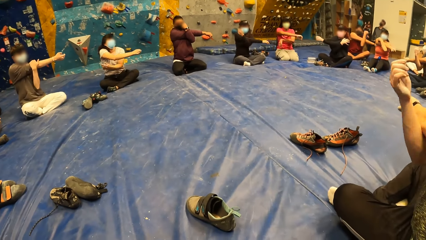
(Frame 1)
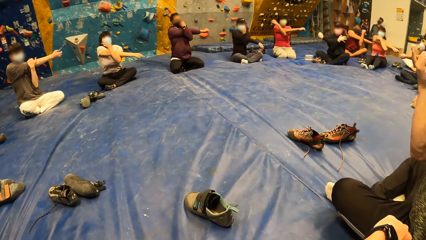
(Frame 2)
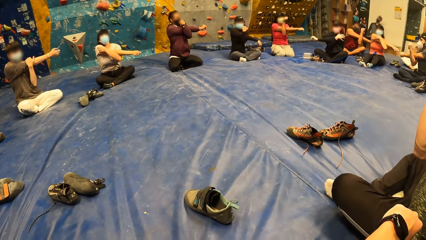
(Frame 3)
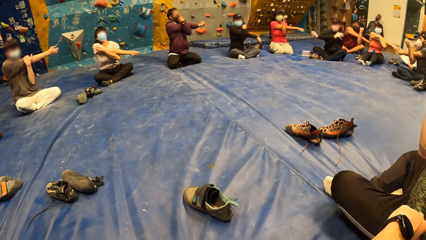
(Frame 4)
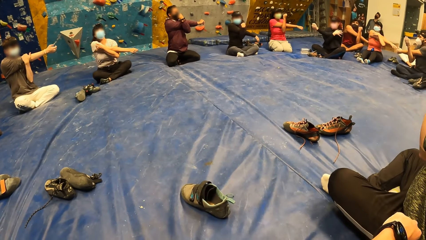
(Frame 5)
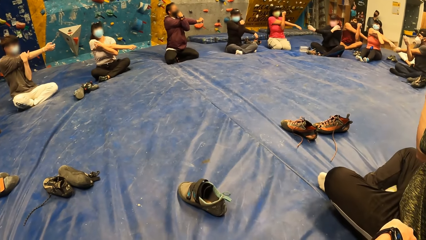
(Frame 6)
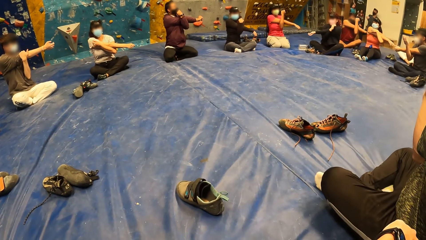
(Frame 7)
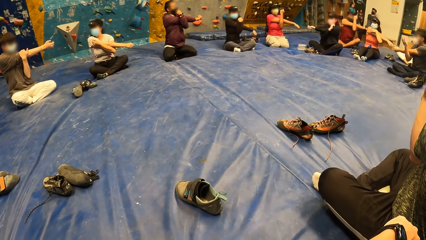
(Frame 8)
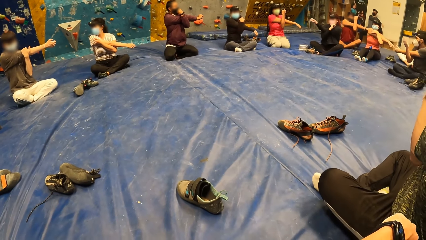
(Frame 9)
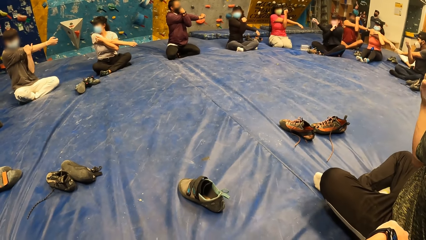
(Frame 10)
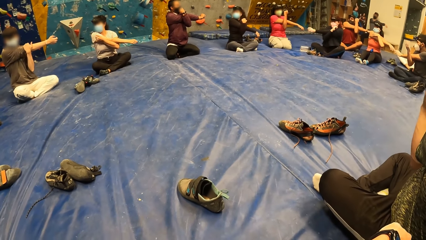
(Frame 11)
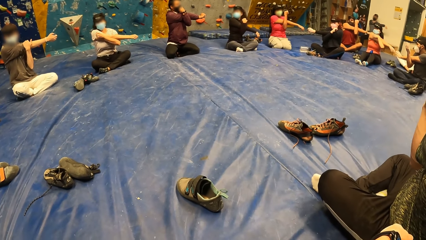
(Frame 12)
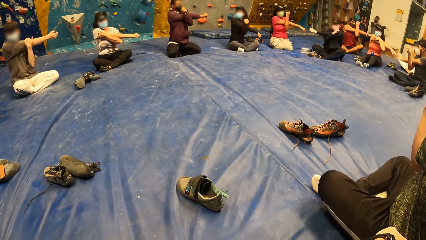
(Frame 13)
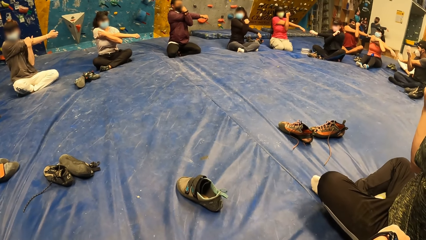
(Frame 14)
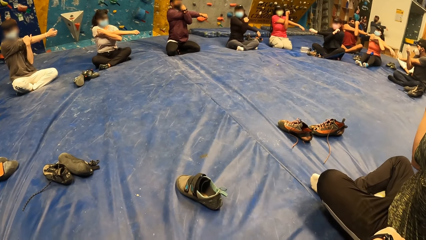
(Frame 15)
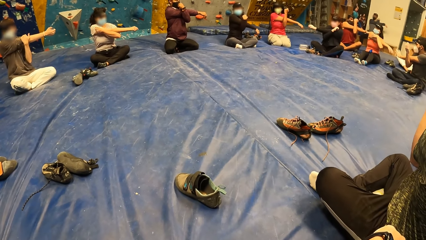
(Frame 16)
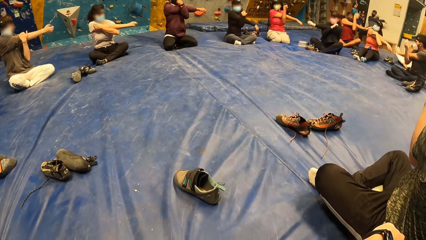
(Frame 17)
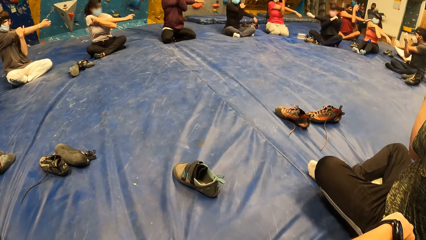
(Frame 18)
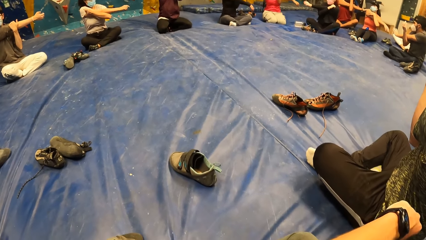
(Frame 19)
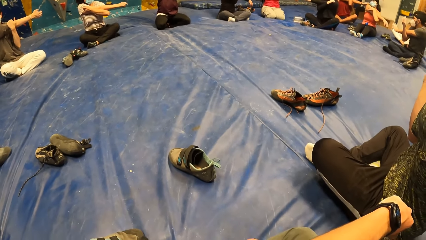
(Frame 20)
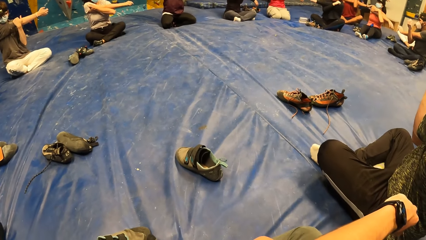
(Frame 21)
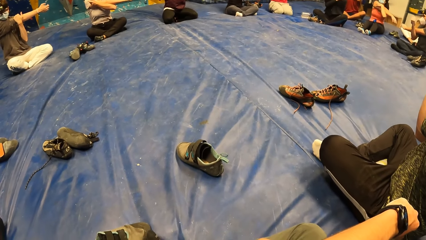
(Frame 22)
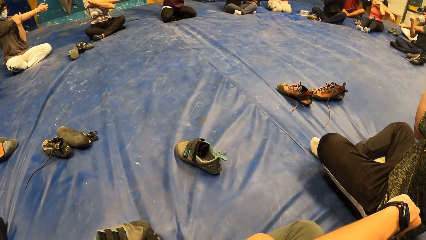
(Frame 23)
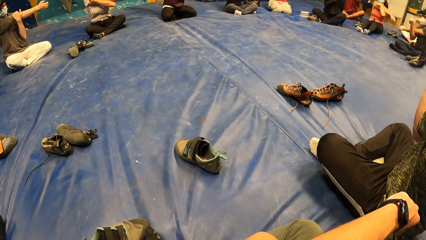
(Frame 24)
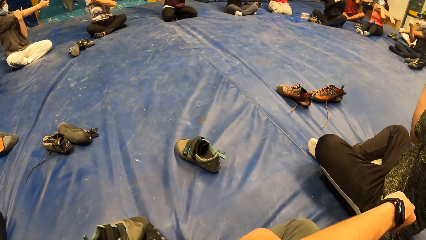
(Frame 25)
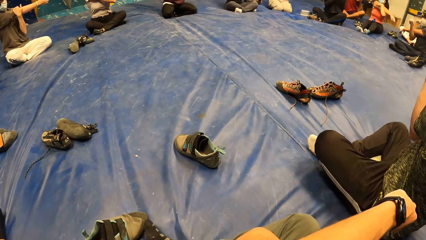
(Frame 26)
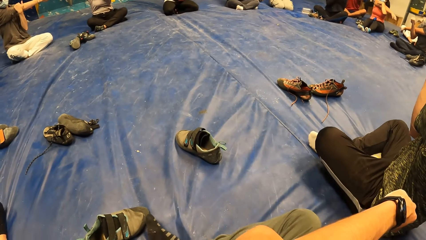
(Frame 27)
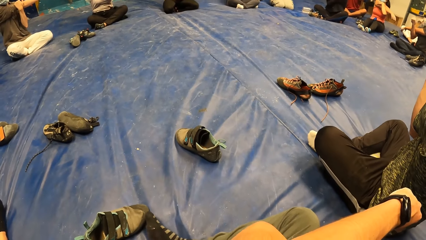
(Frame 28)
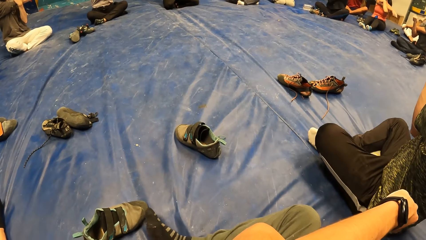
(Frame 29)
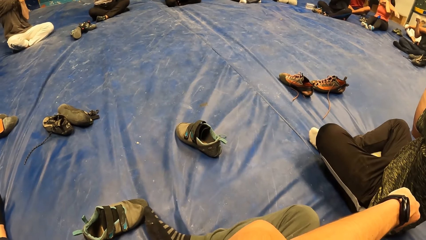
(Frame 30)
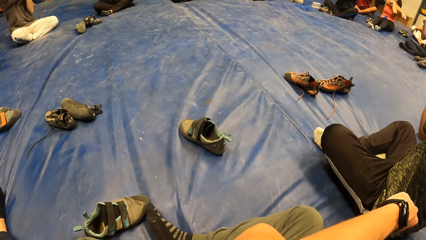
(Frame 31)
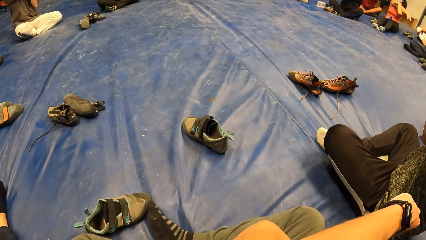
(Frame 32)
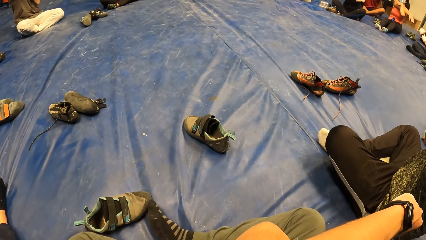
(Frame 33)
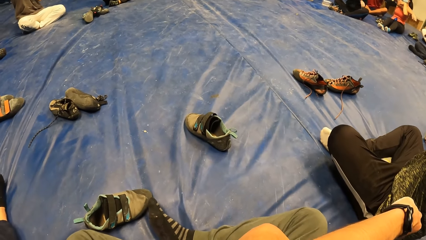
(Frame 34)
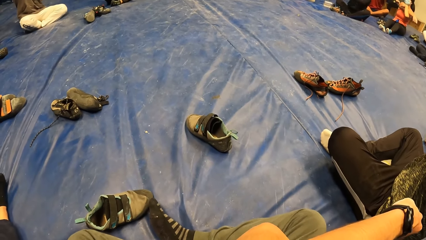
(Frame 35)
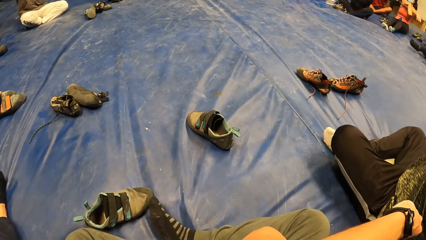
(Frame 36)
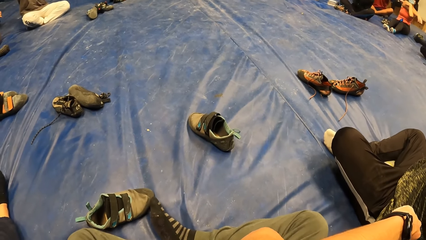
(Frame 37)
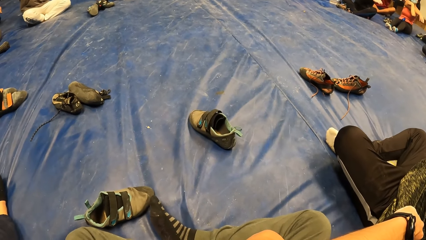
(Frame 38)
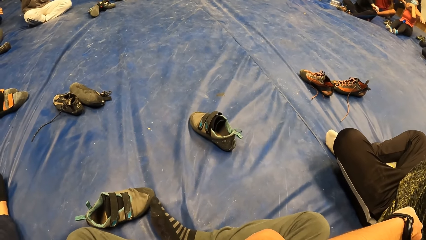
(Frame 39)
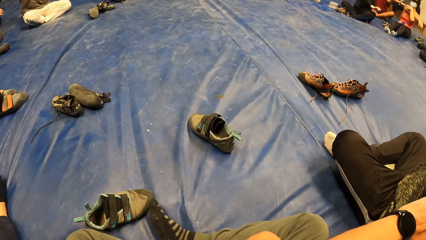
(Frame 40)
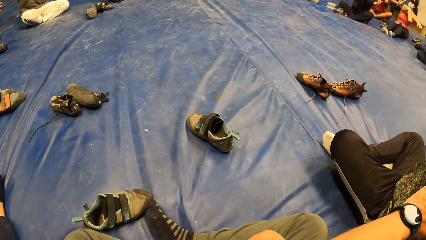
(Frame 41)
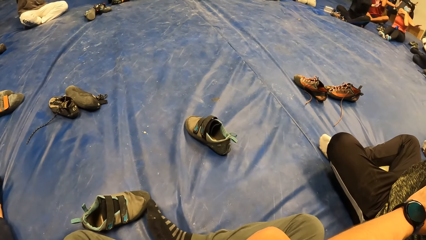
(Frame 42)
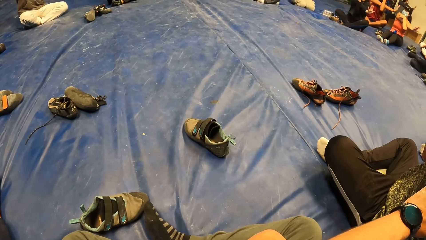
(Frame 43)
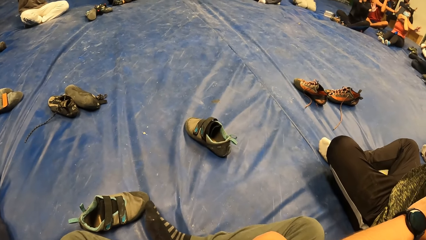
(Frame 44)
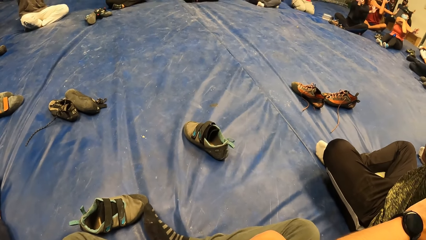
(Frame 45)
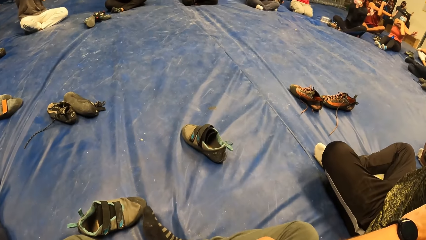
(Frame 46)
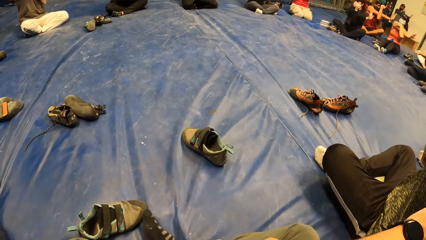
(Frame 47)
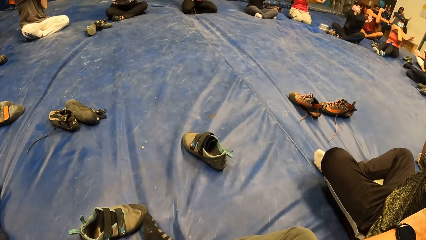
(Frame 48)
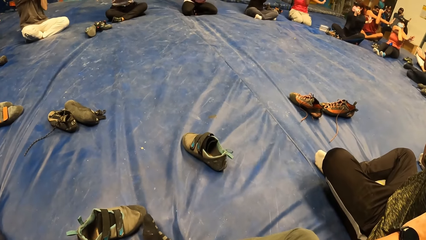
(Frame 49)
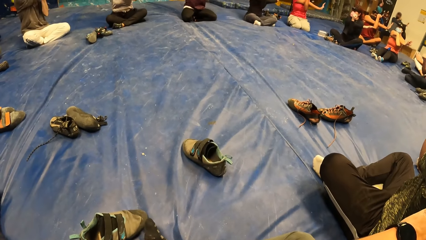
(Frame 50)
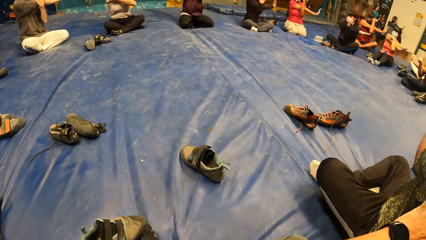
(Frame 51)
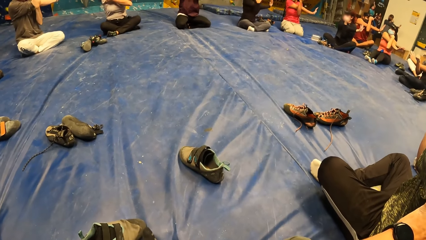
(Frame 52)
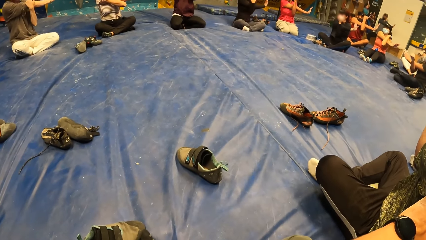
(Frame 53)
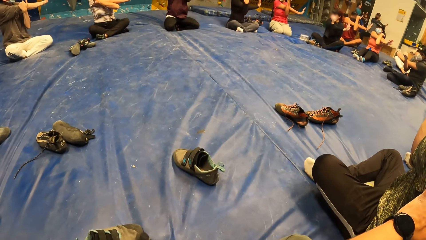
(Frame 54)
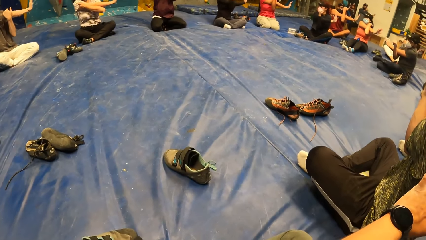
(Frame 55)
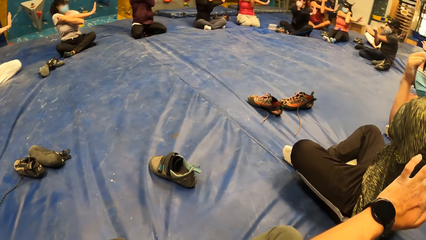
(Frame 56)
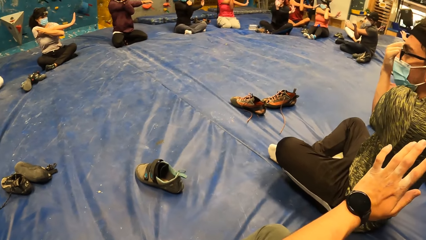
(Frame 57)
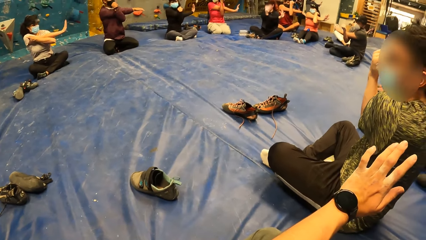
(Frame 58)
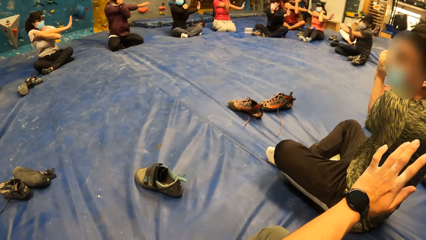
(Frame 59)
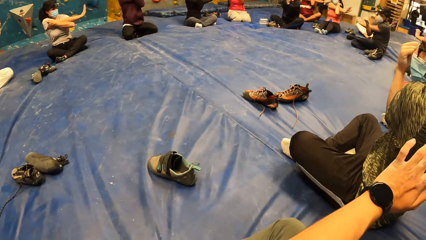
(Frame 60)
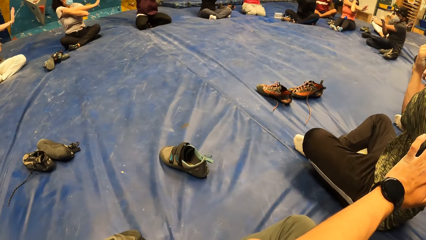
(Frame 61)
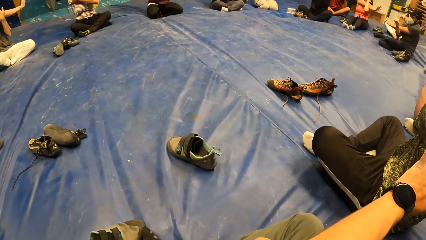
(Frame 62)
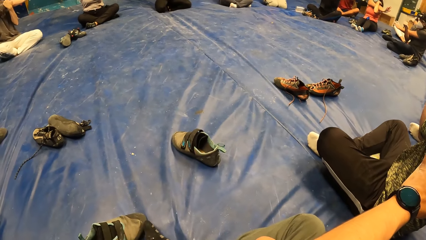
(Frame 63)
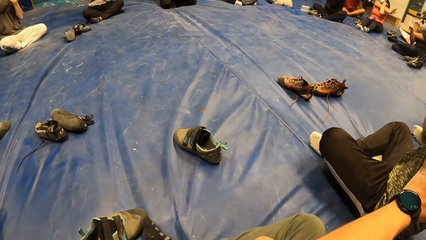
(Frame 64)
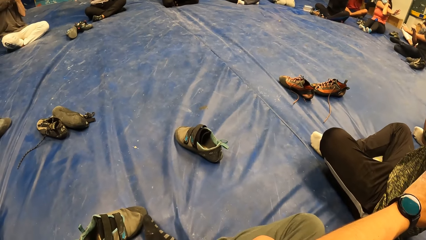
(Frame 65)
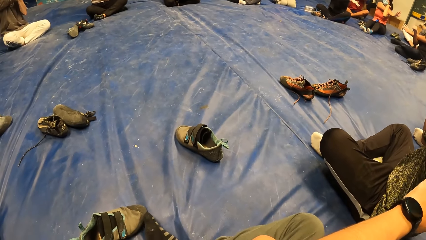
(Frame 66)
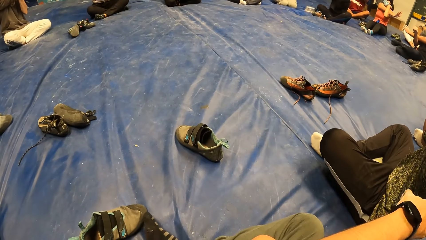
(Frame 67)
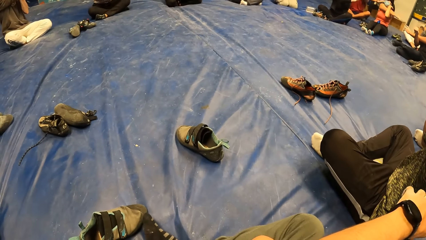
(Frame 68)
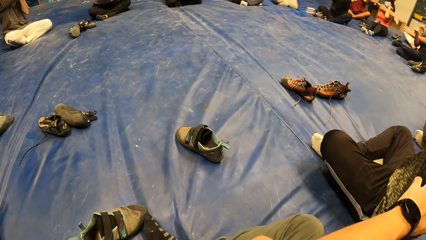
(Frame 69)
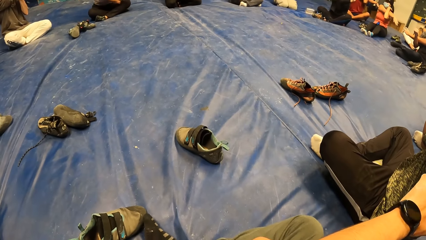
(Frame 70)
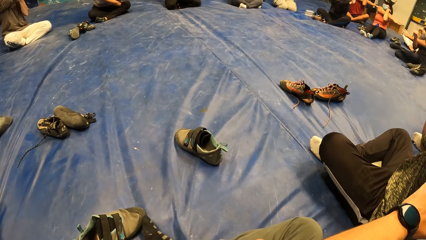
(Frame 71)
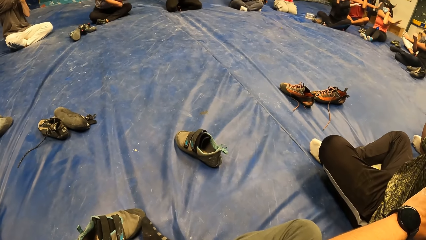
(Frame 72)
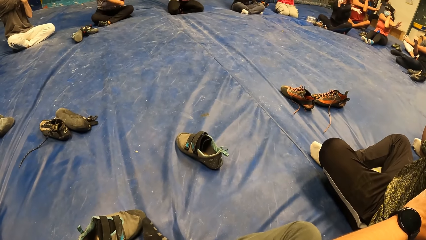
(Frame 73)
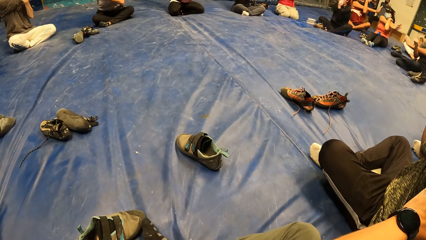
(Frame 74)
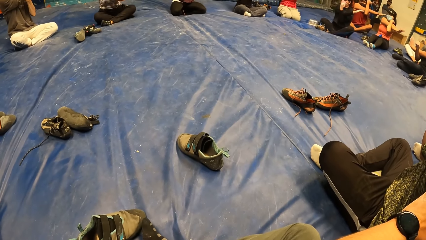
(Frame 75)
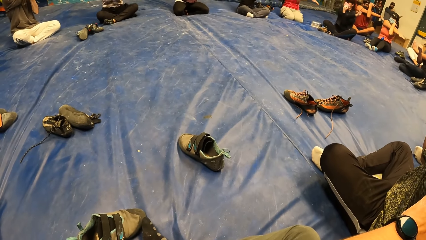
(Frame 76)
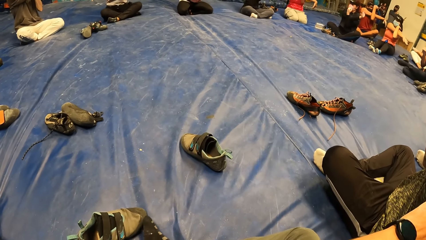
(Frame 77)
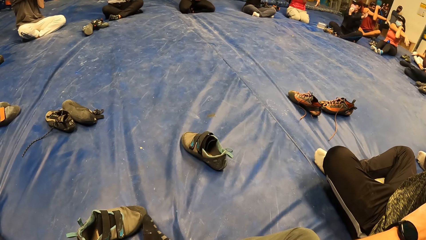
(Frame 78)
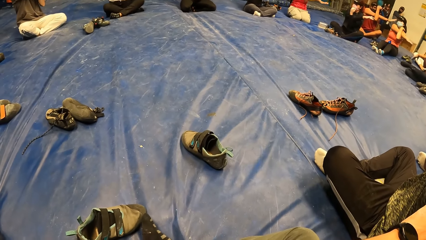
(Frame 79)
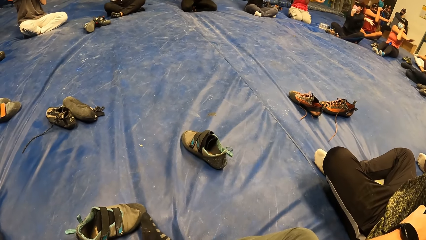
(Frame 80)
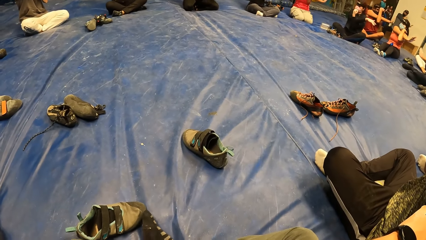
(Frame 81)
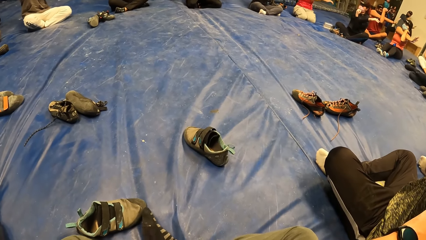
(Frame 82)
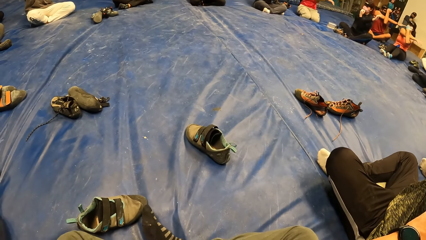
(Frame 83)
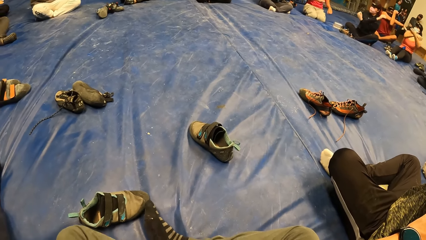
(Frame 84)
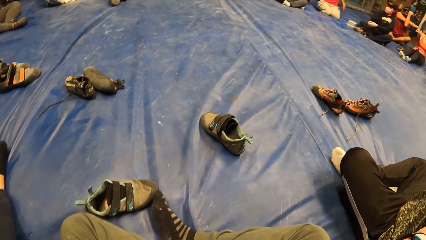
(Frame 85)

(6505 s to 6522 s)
A man stretches his right hand. A woman stretches her right hand. Another woman stretches her right hand. Another man stretches his right hand. Another woman stretches her right hand. Another man stretches his right hand. Another woman stretches her right hand. Another woman stretches her right hand. The camera wearer holds hands and looks around. Another man stretches his right hand. The camera wearer stretches his left hand. Another man stretches his left hand.
